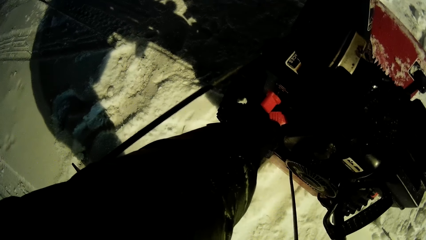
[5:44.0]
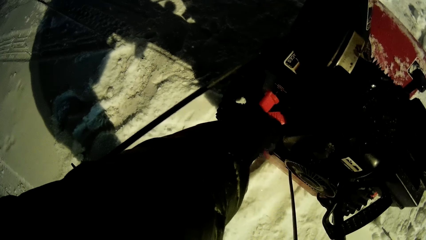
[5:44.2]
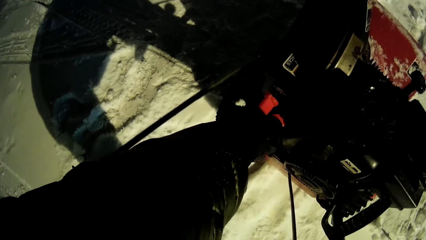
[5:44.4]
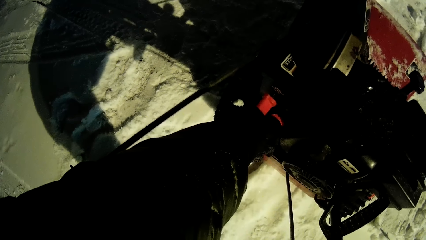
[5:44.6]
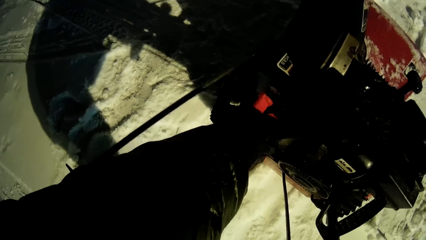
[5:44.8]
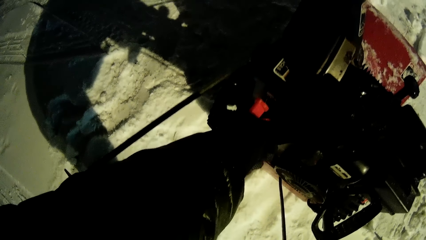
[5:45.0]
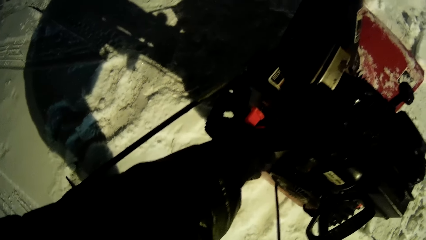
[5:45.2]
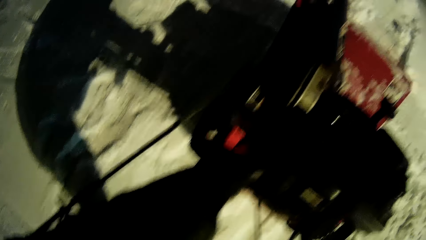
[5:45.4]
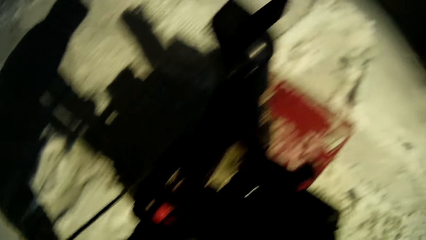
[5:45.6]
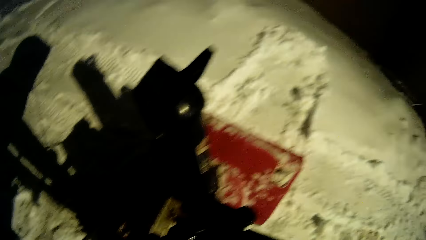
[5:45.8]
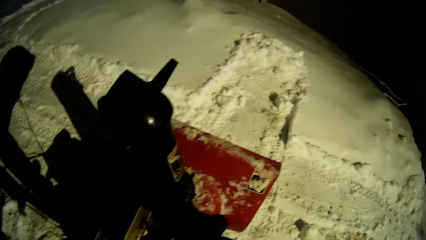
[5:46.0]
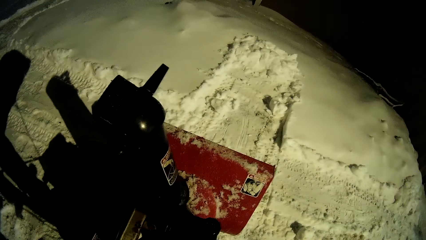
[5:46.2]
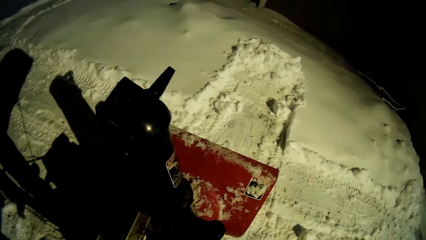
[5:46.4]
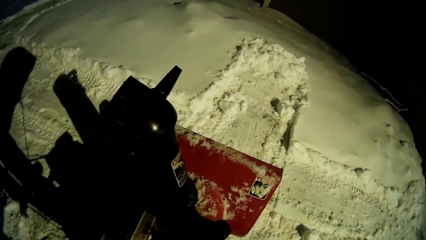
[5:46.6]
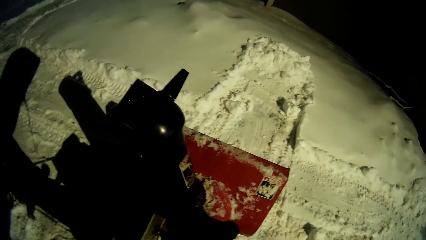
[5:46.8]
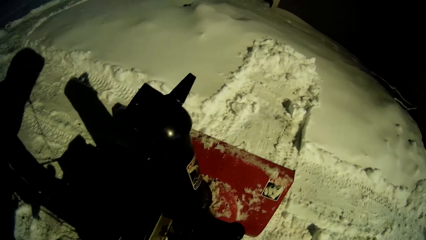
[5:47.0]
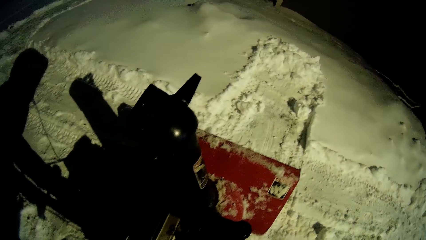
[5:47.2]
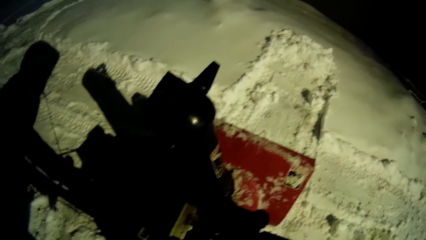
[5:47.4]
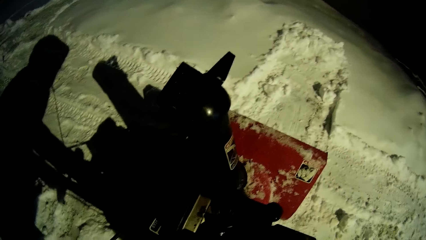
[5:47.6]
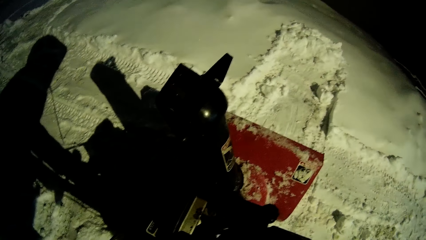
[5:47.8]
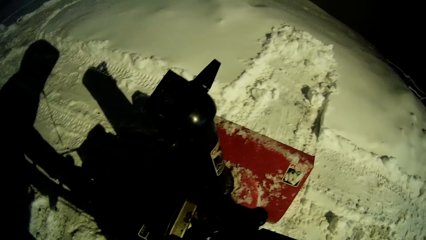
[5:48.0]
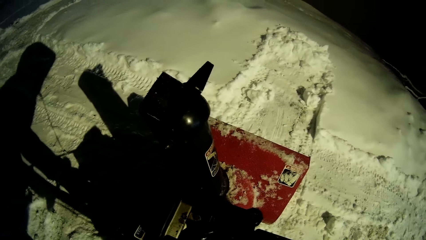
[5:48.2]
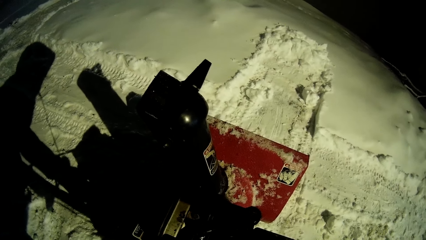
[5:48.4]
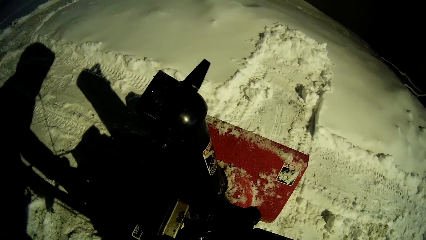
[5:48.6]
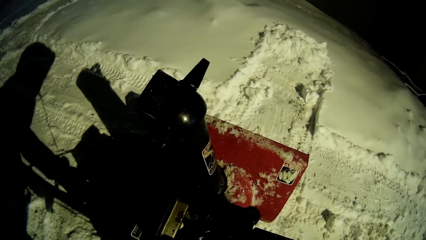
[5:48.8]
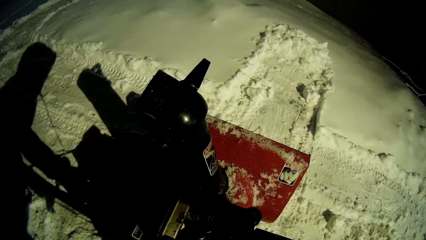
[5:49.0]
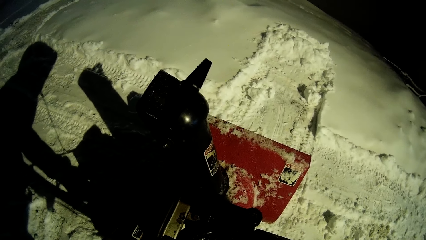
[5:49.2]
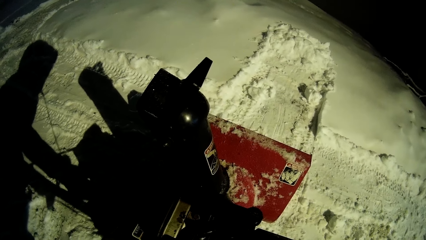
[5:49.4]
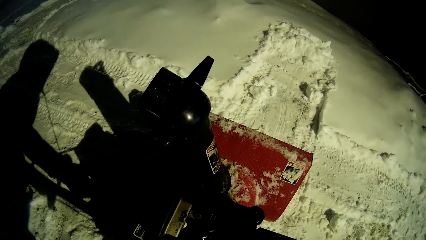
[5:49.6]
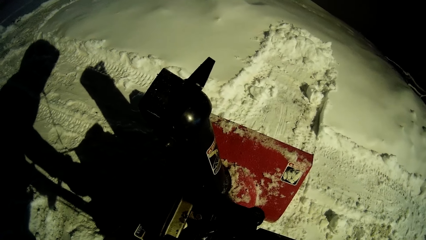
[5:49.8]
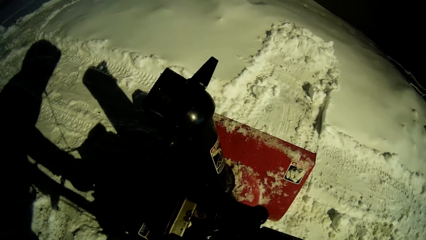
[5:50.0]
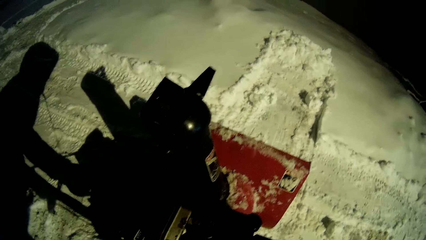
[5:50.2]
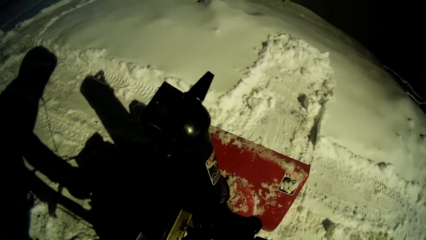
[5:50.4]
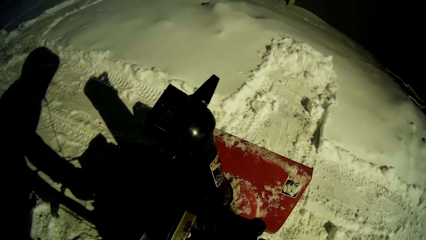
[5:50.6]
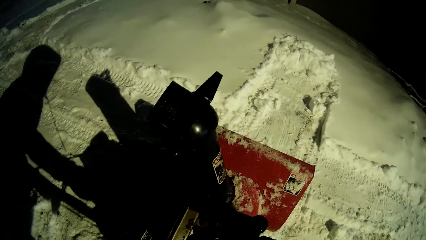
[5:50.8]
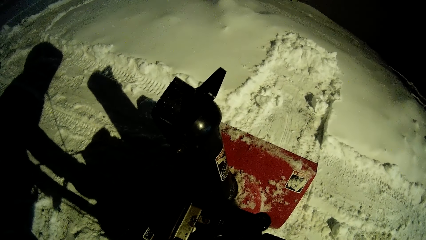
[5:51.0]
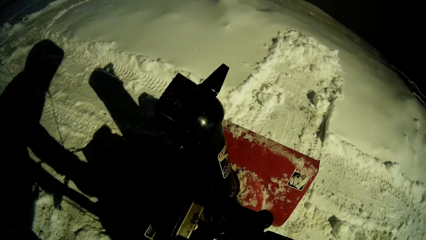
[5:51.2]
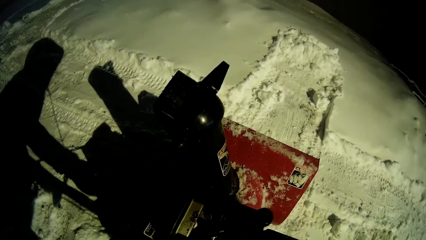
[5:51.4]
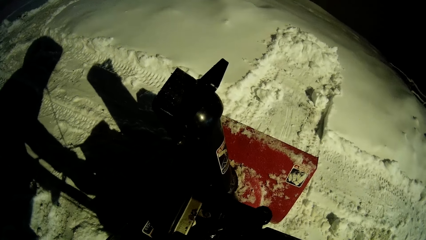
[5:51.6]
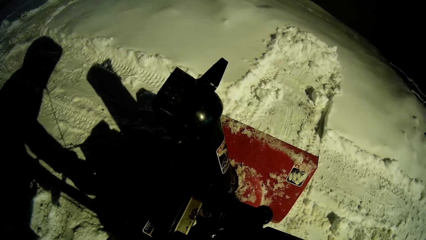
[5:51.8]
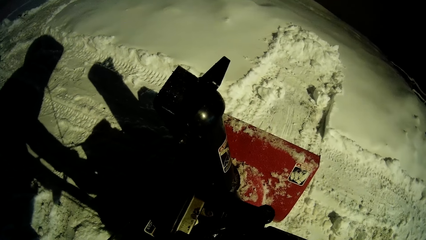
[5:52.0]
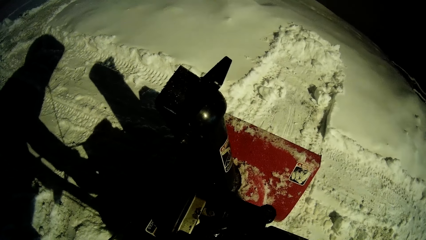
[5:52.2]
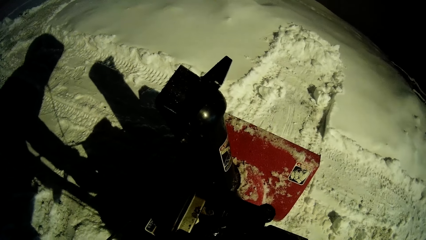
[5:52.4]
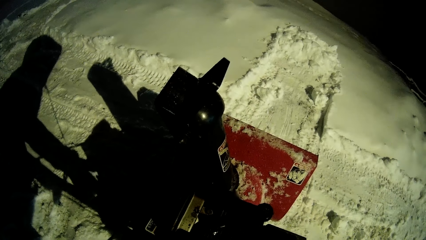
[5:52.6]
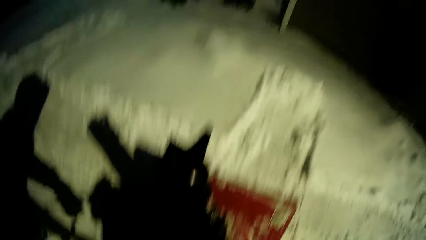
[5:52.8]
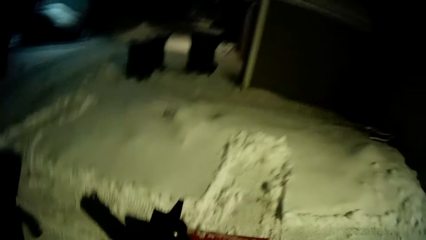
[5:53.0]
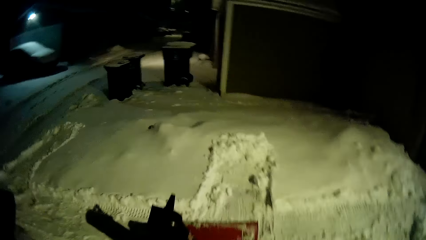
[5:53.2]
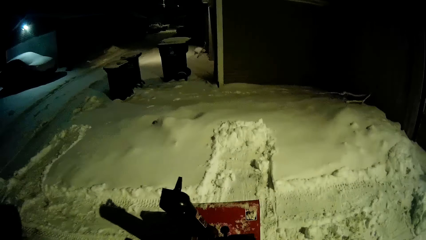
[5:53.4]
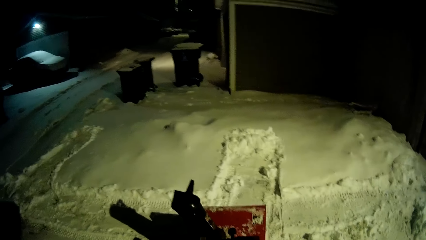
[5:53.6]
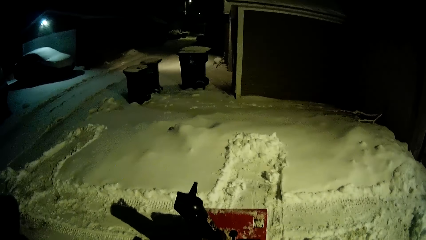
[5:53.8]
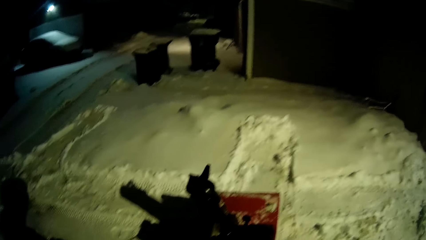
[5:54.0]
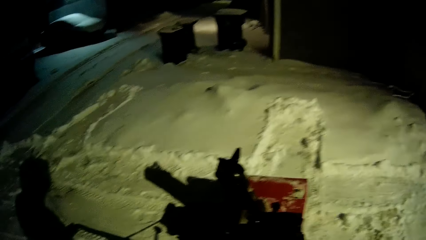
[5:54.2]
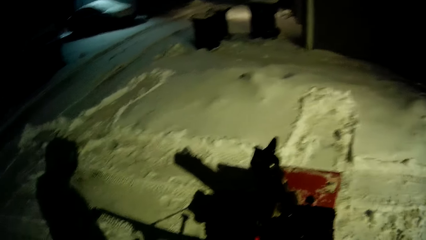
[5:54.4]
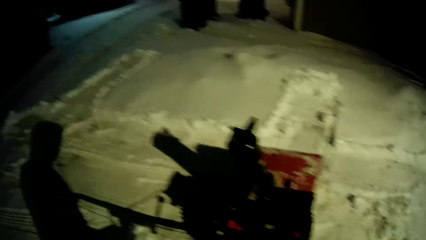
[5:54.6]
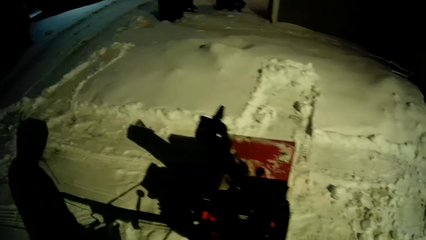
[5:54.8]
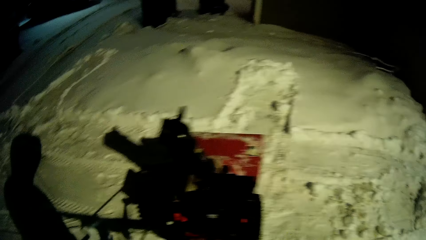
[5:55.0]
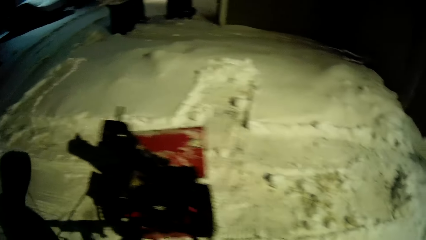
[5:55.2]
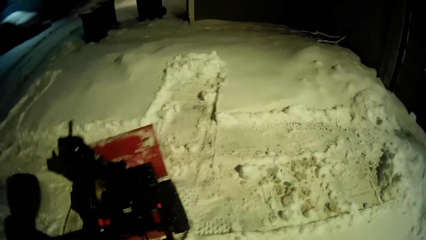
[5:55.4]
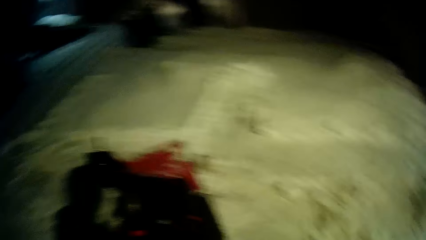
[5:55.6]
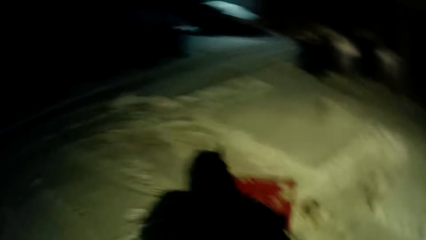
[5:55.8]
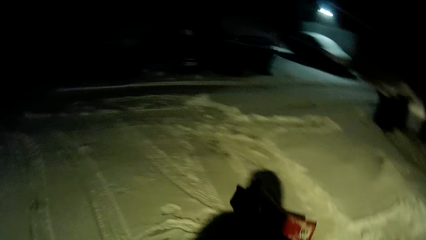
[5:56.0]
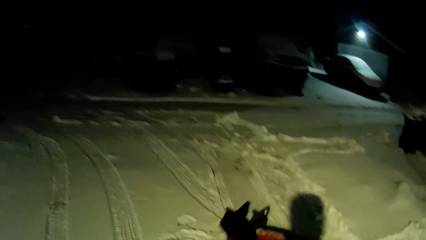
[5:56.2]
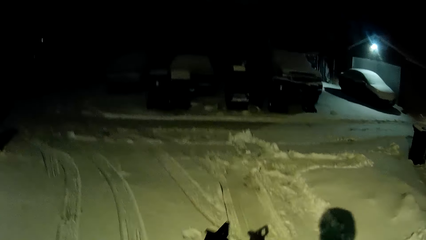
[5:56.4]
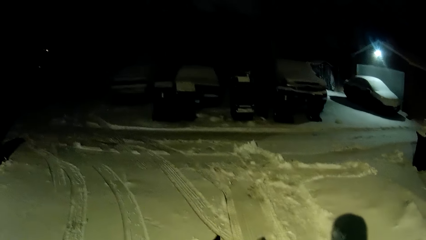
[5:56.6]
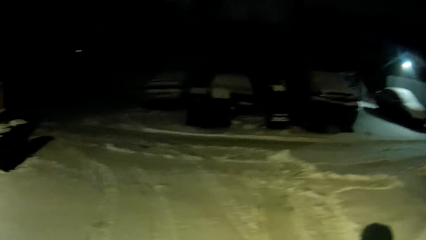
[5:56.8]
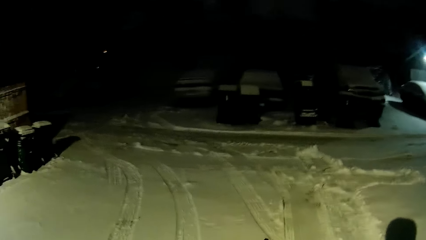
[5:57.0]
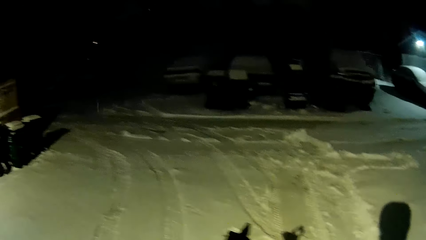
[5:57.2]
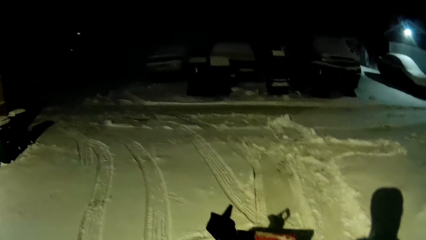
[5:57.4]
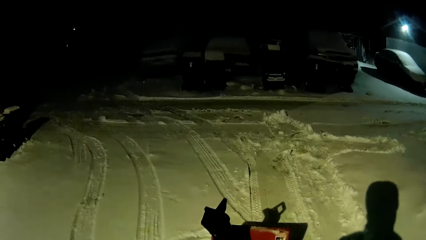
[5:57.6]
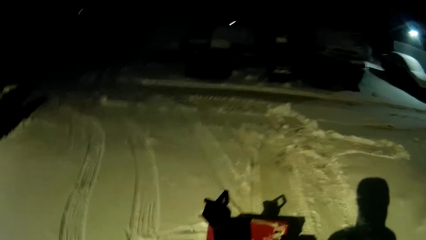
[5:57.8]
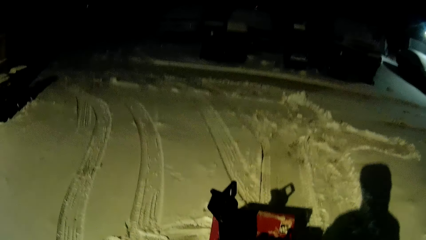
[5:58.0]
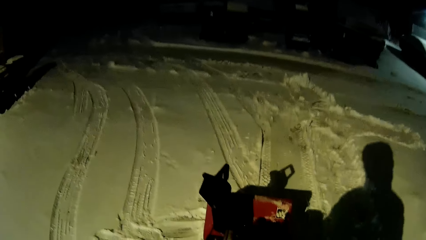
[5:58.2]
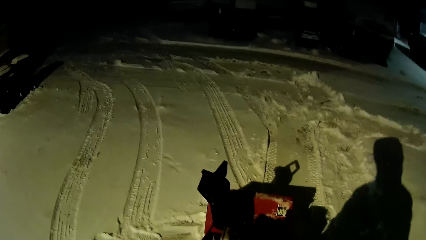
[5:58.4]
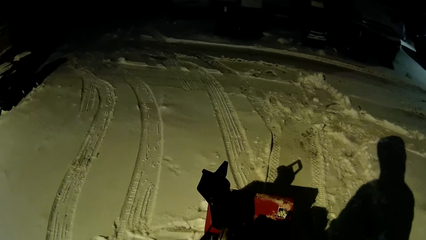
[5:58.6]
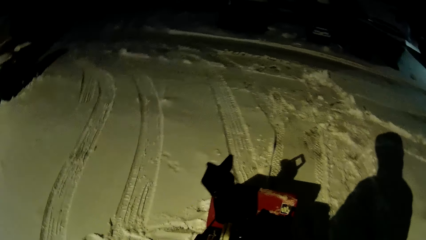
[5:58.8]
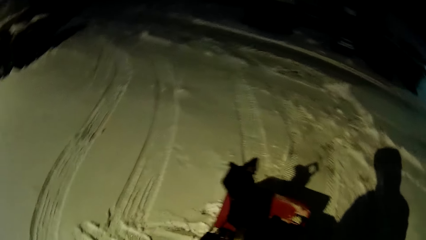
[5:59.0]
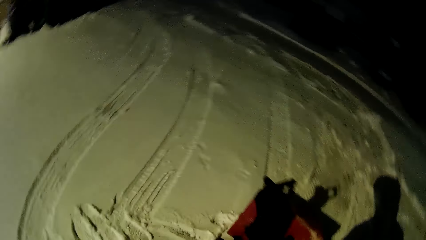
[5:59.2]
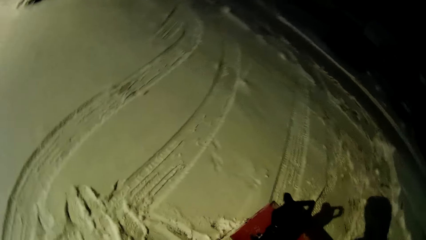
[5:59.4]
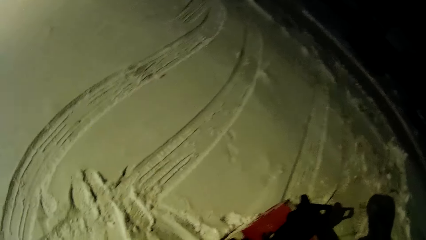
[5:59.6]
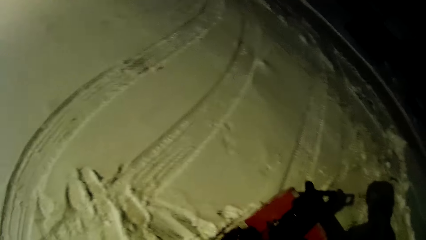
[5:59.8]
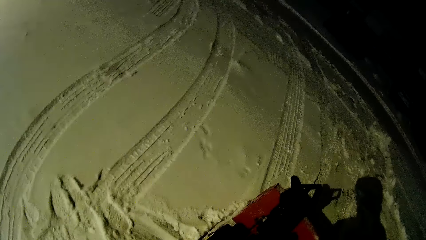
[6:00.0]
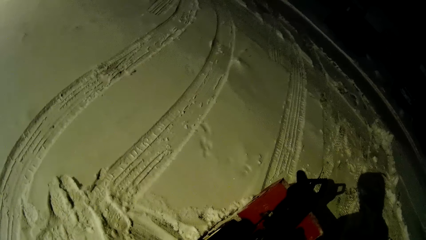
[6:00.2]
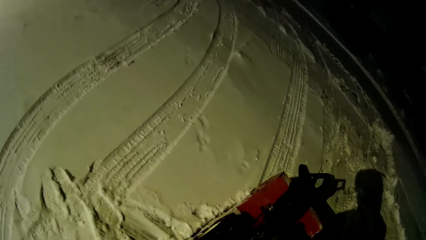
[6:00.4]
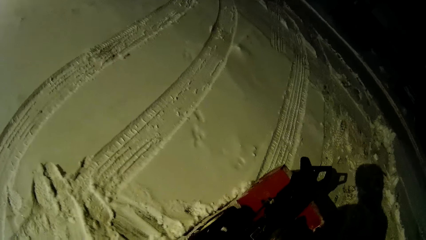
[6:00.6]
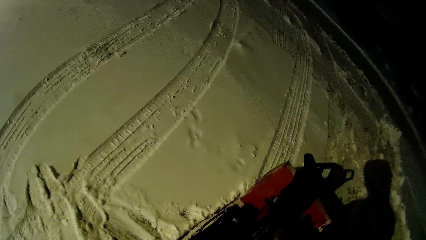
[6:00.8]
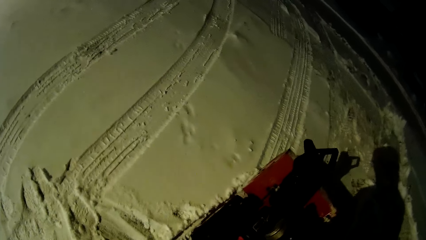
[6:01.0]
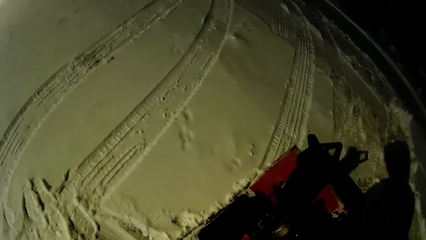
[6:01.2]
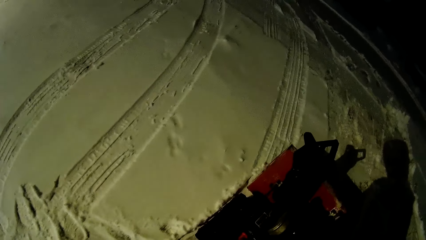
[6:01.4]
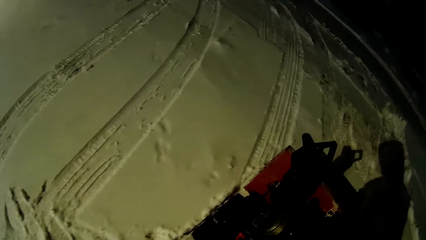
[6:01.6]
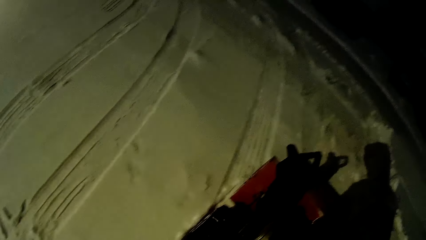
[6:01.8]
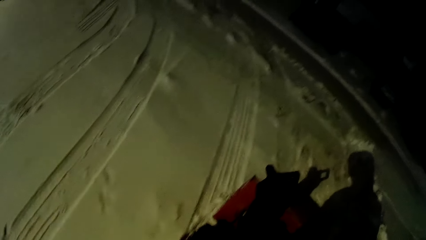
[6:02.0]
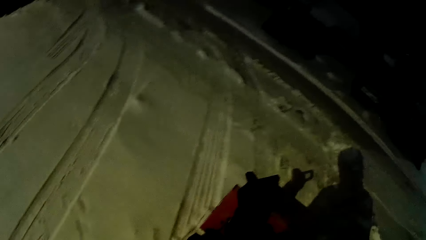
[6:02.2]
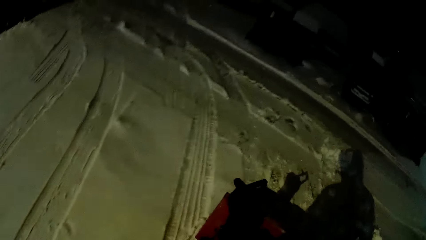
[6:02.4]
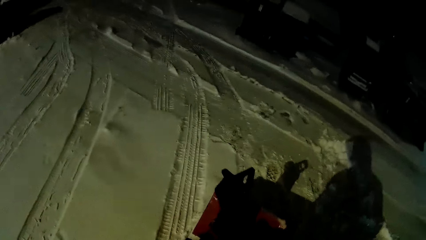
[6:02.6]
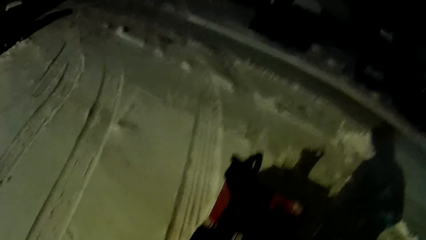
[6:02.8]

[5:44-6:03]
The camera wearer turns the snow clearing machine to another direction. They clear snow with the snow clearing machine.
